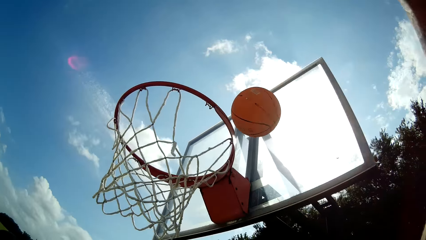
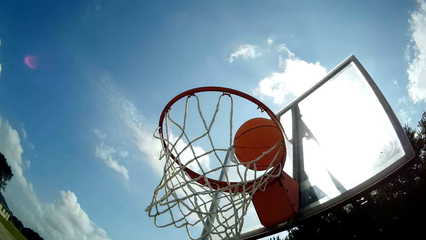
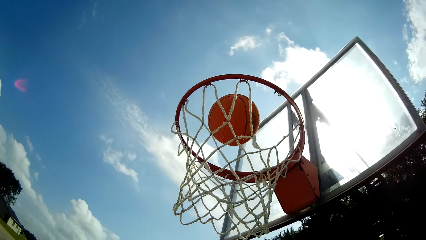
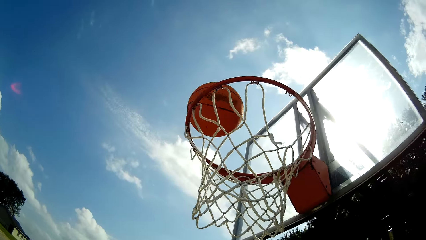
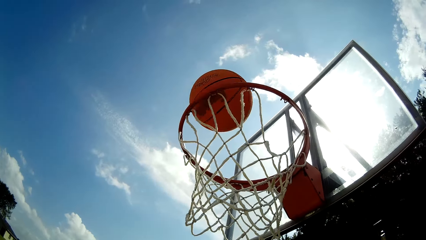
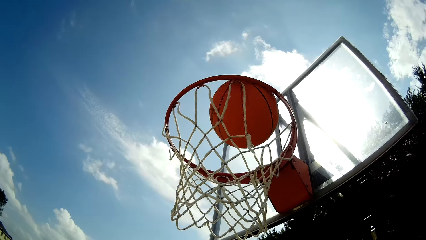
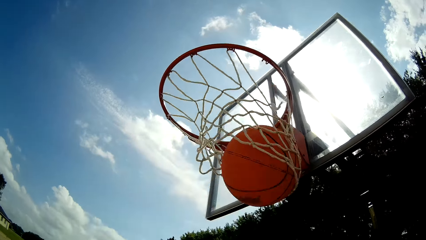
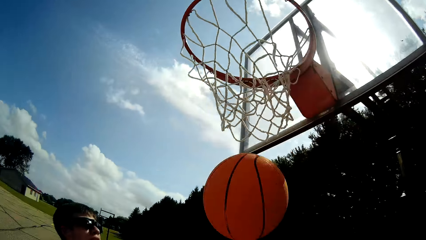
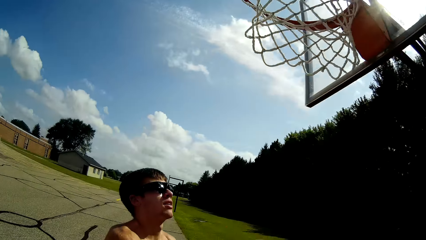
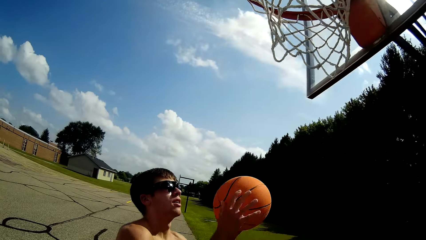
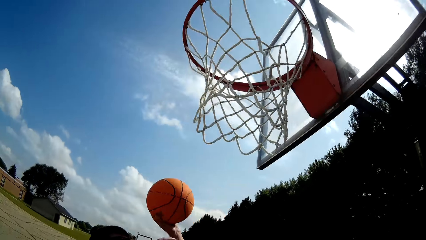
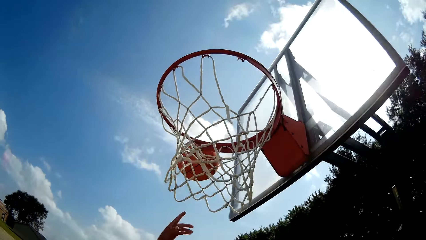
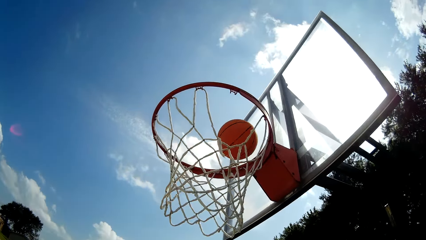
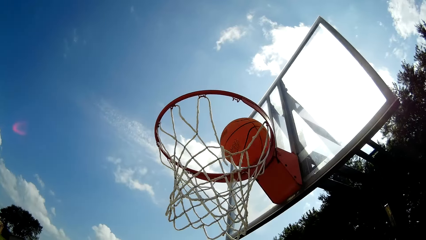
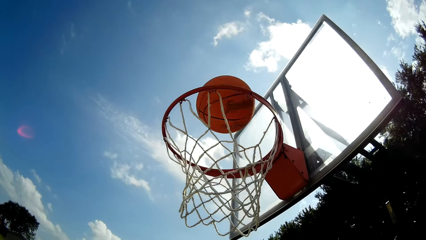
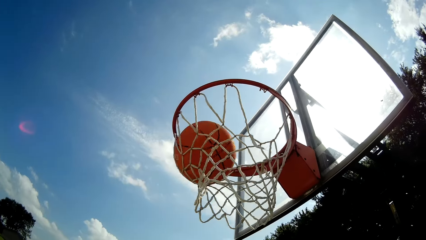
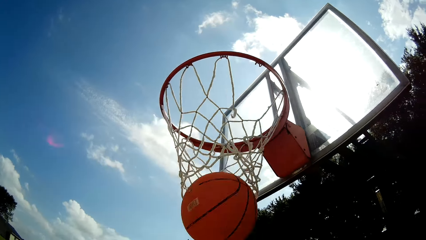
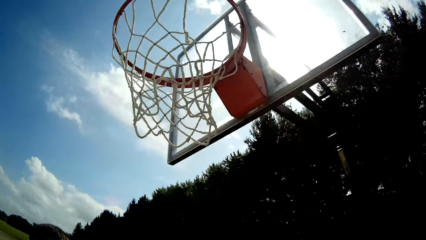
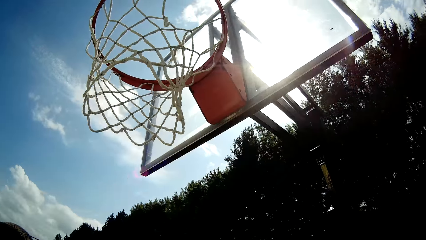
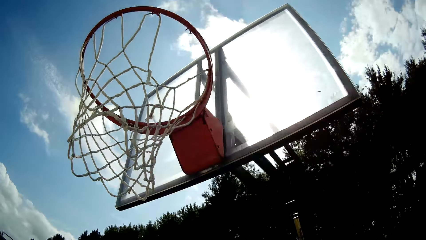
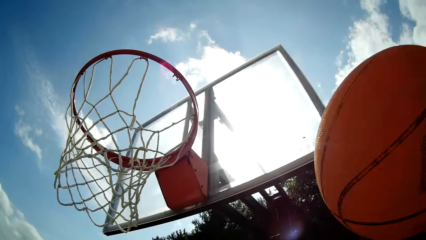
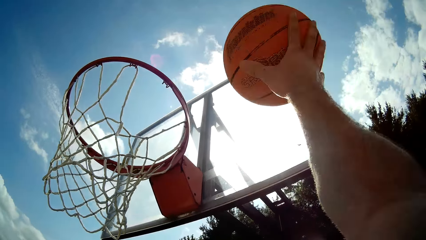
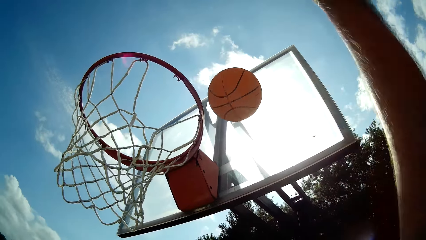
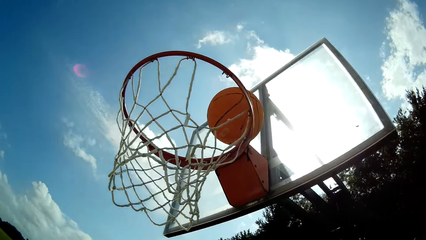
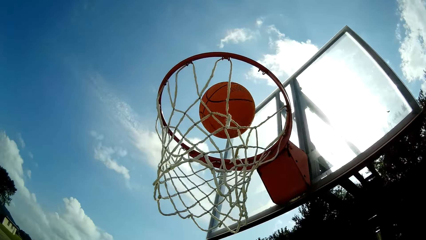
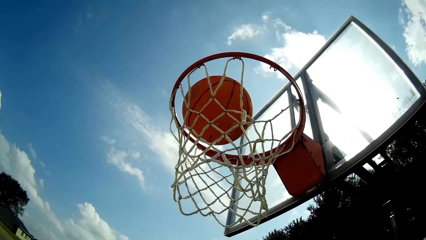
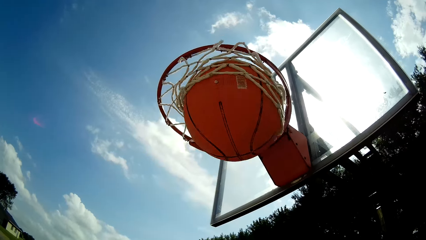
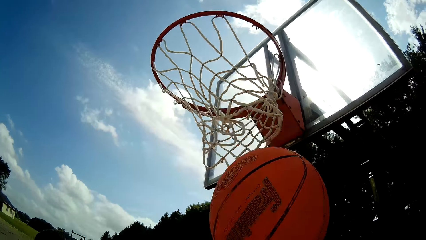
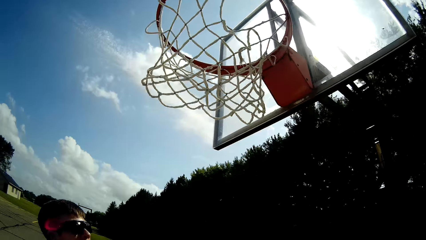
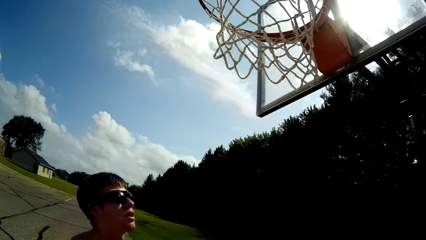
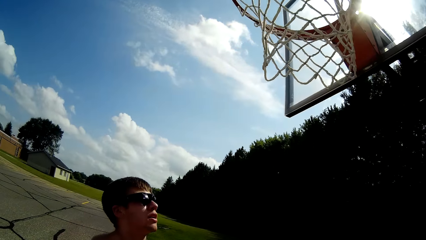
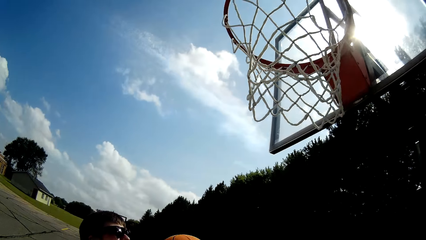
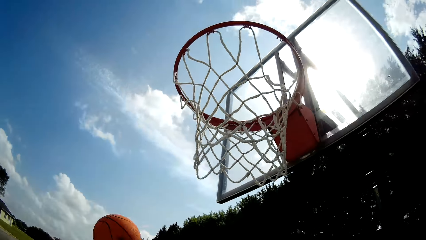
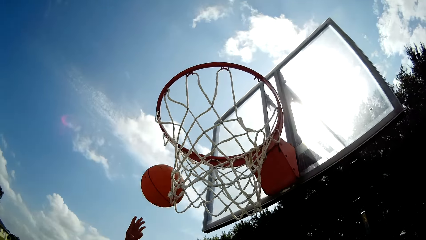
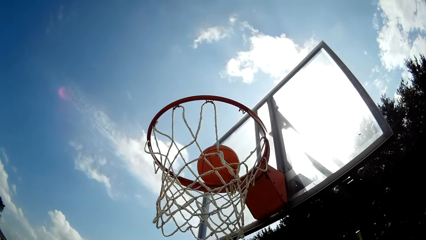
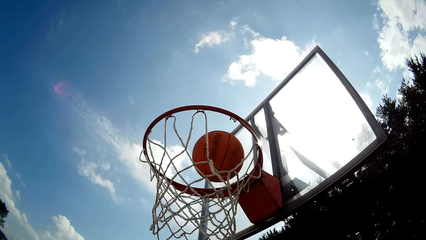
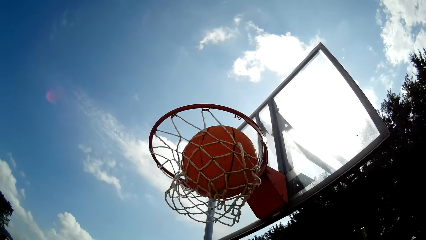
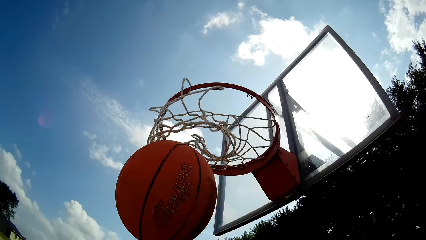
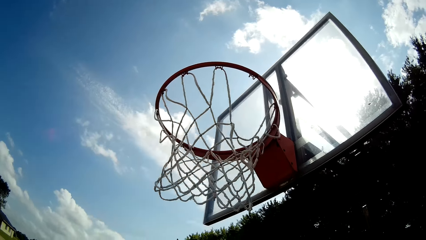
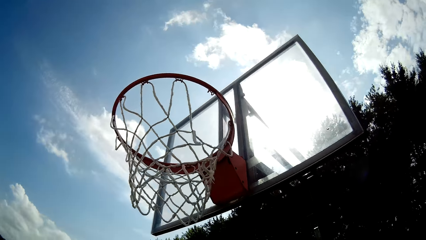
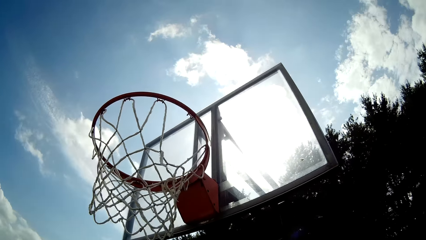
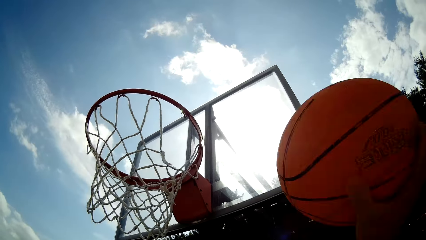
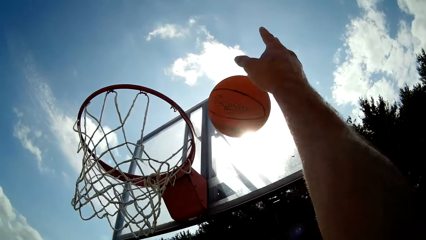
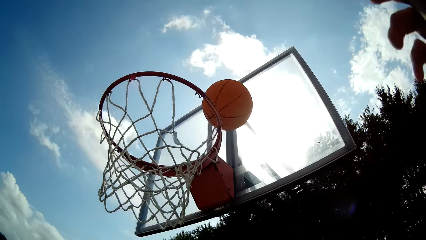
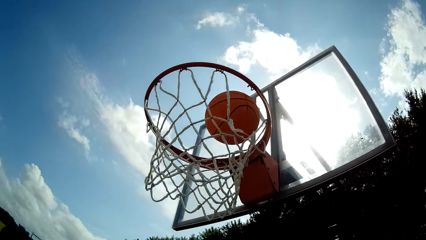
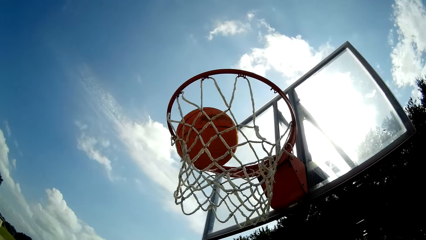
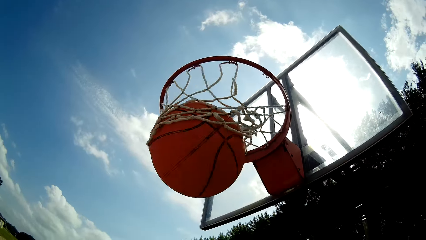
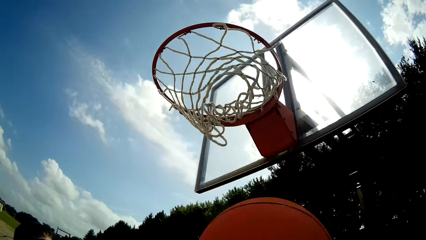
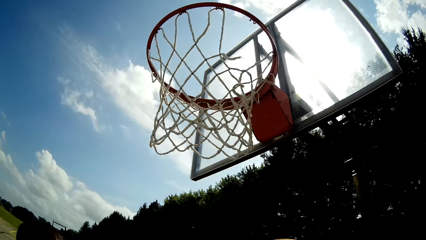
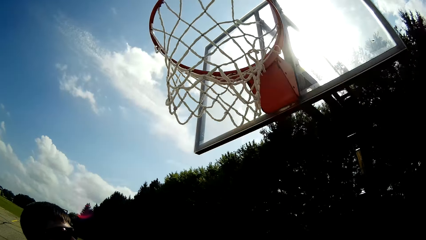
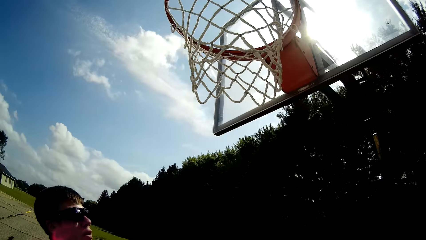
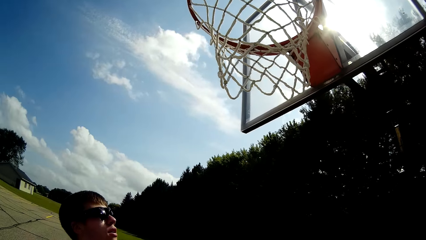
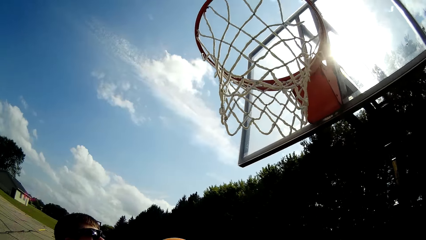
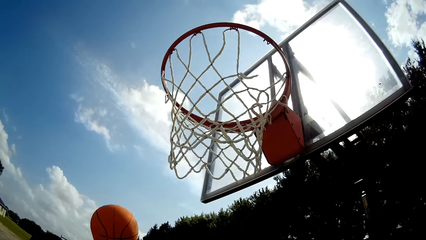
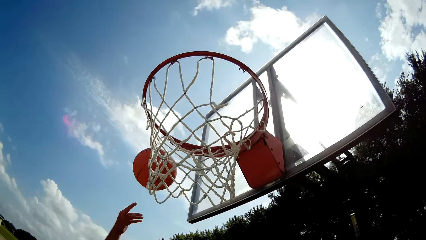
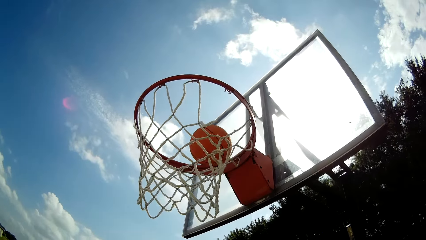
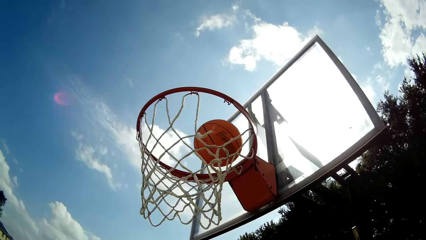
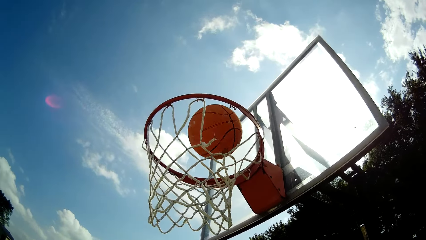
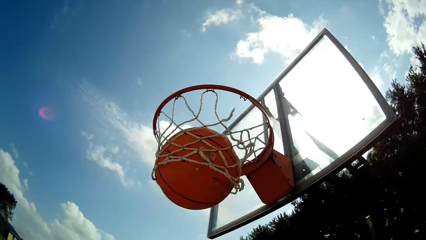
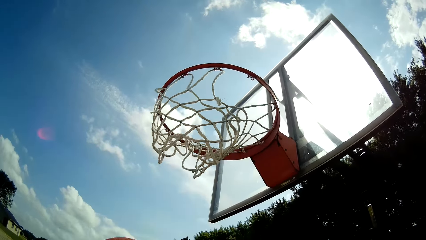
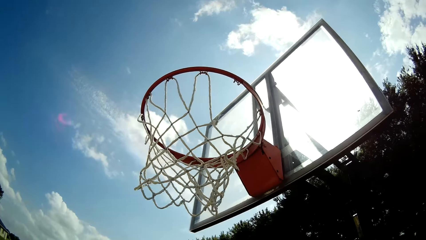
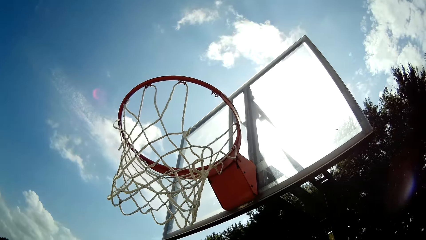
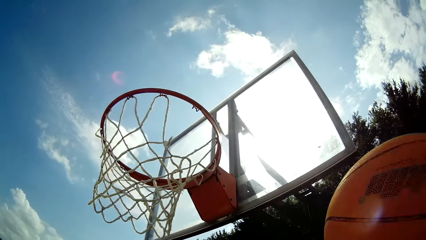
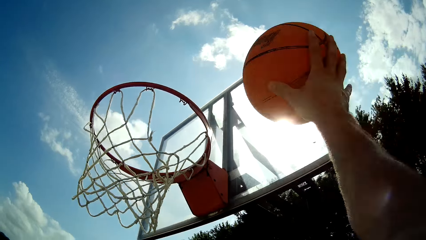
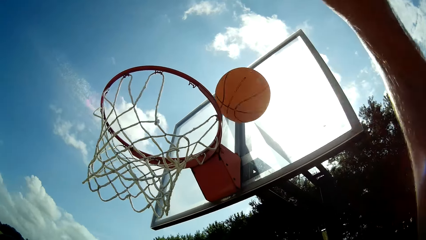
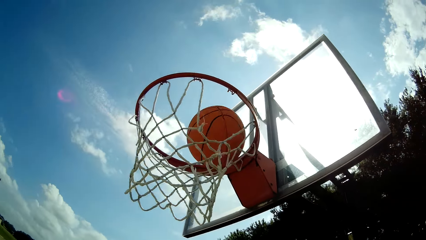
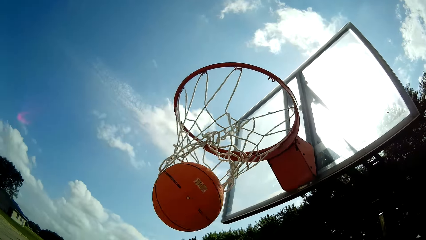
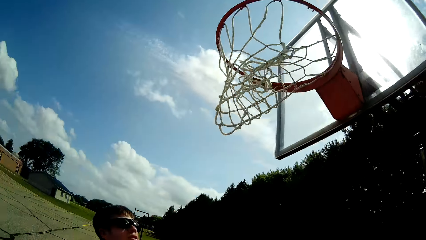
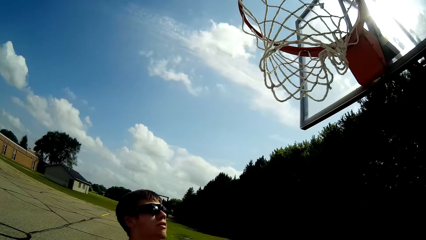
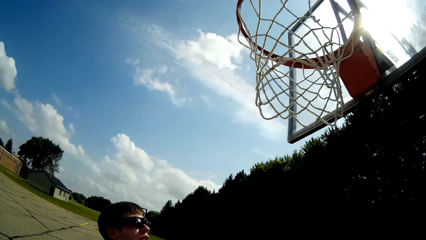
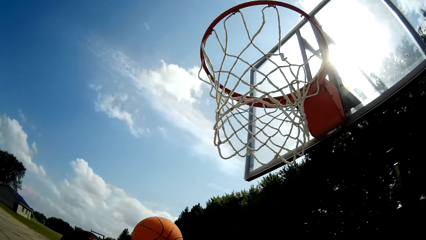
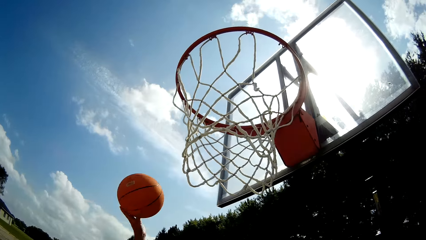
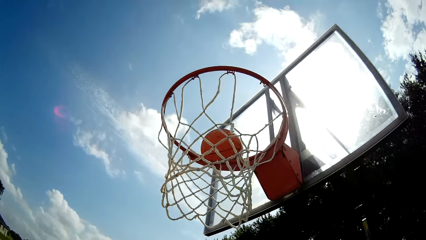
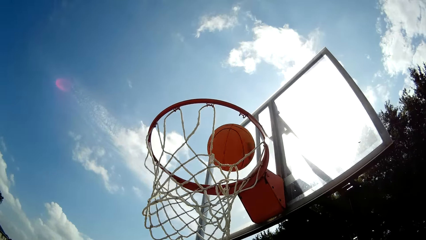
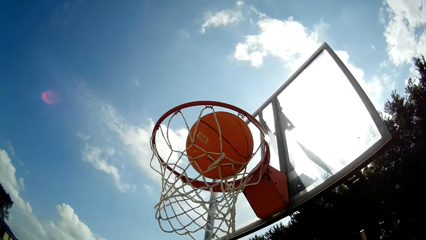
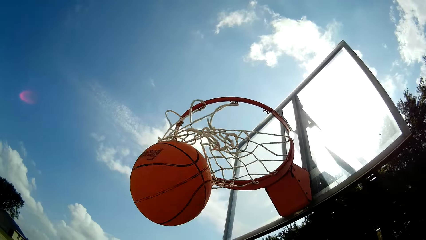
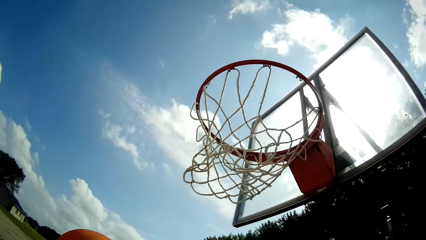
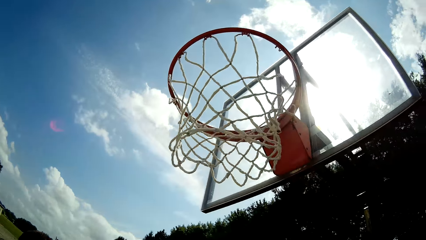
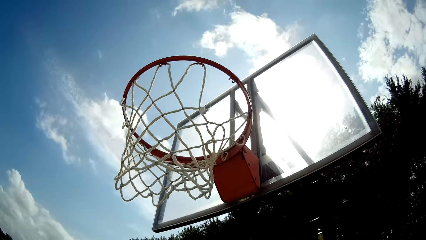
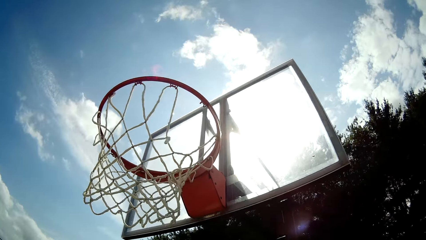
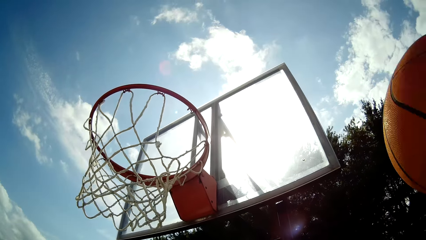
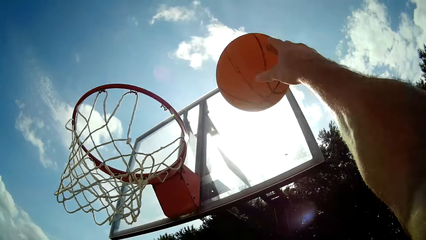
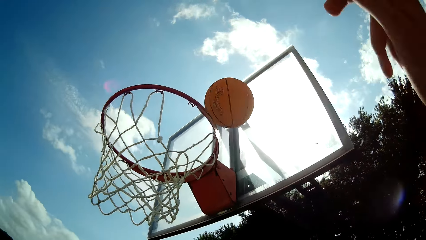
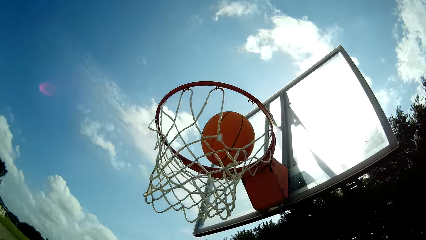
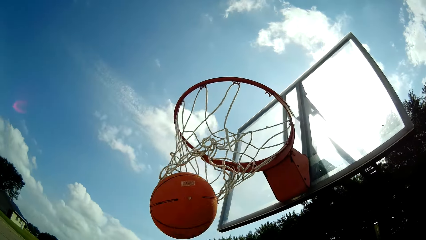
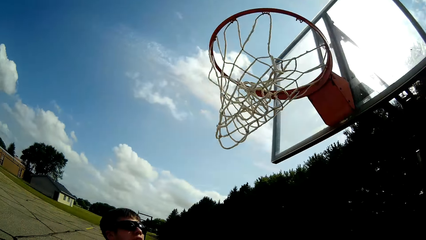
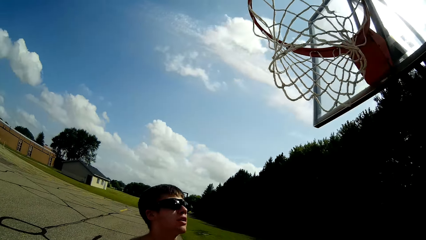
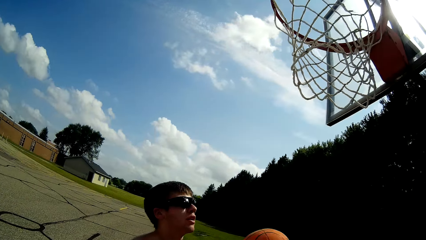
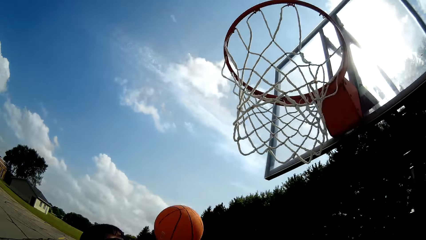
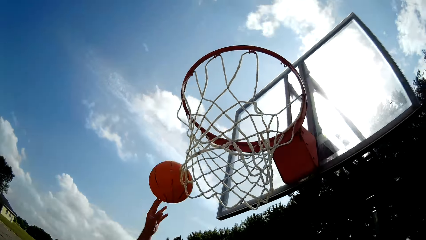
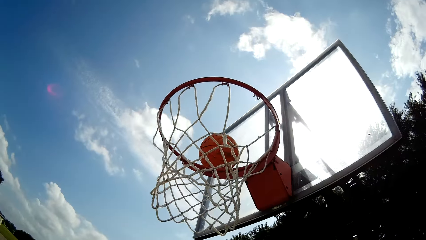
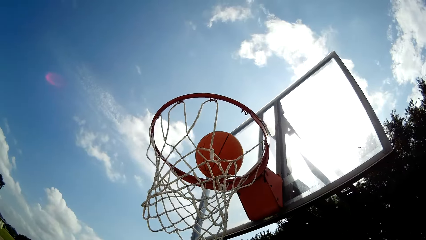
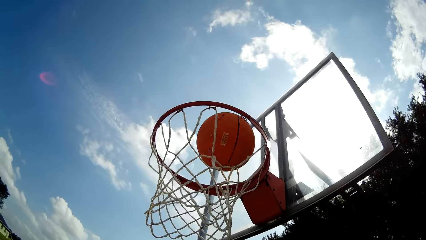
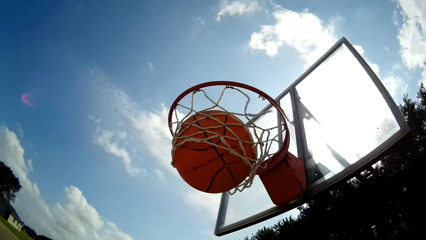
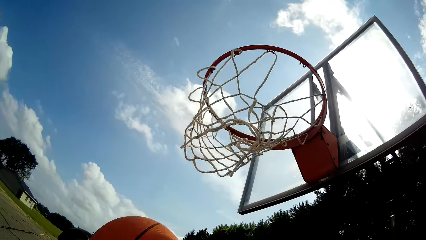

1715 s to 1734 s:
The camera wearer throws the ball in the basketball net. A man throws the ball into the basketball hoop. The camera wearer catches the basketball and throws the basketball into the net of the basketball post. The man catches the basketball and throws the basketball into the net of the basketball post. The camera wearer catches the basketball and throws the basketball into the net of the basketball post. The man catches the basketball and throws the basketball into the net of the basketball post. The camera wearer catches the basketball and throws the basketball into the net of the basketball post. The man catches the basketball and throws the basketball into the net of the basketball post. The camera wearer catches the basketball and throws the basketball into the net of the basketball post. The man catches the basketball and throws the basketball into the net of the basketball post.
